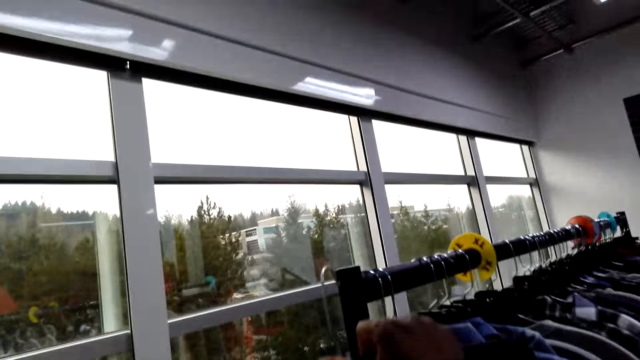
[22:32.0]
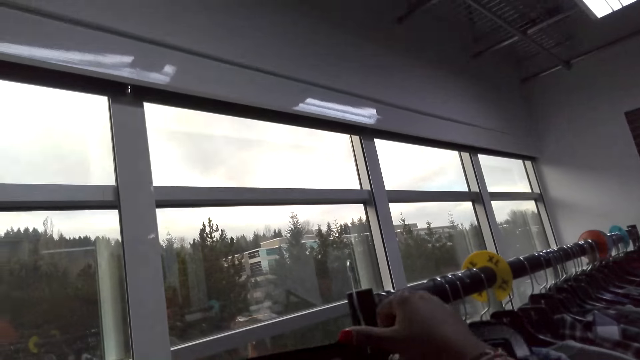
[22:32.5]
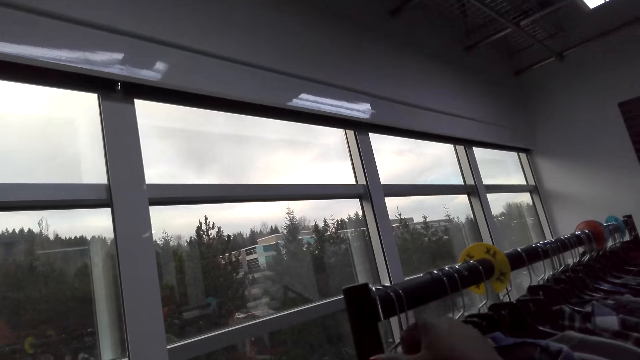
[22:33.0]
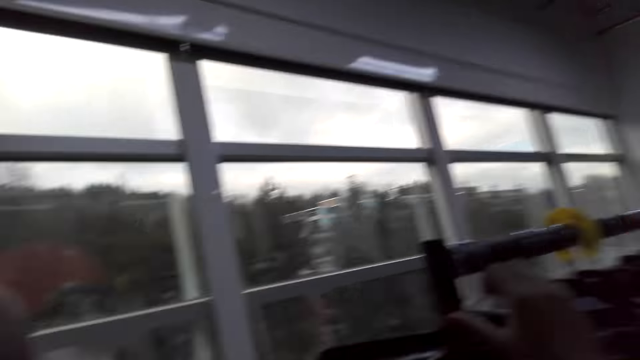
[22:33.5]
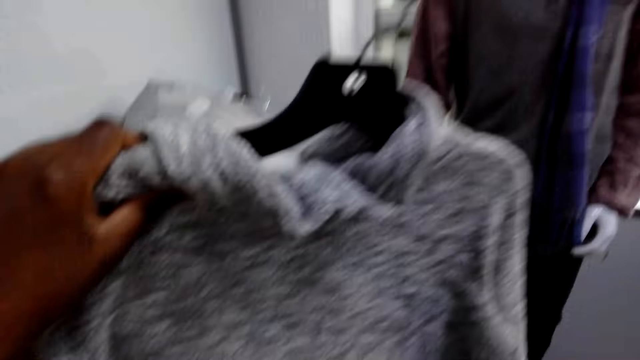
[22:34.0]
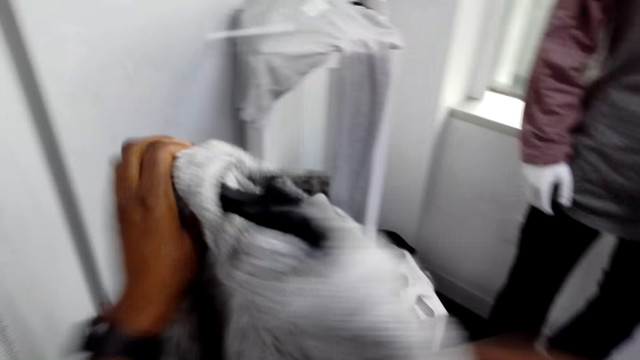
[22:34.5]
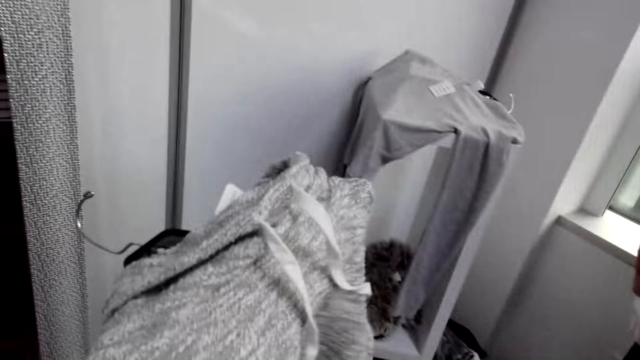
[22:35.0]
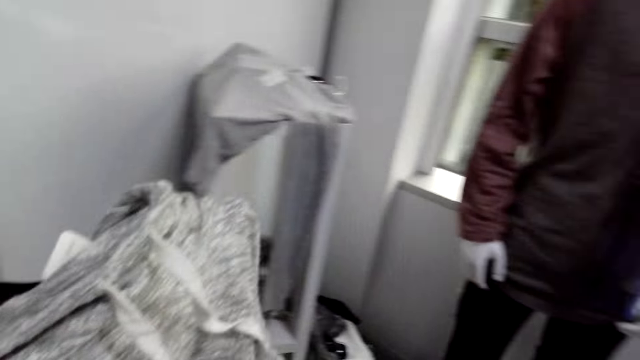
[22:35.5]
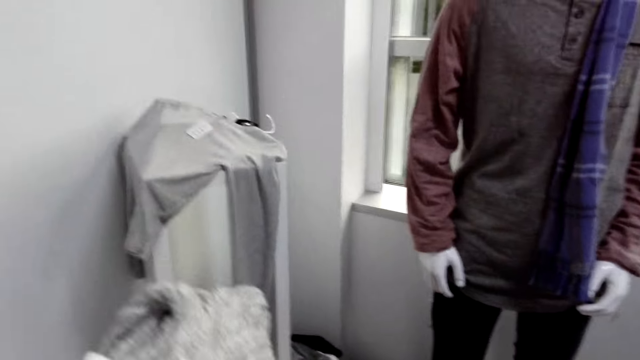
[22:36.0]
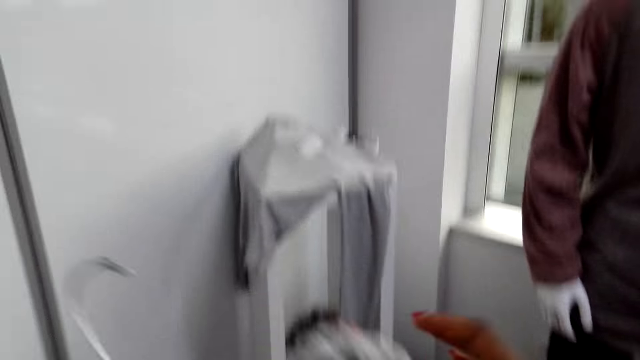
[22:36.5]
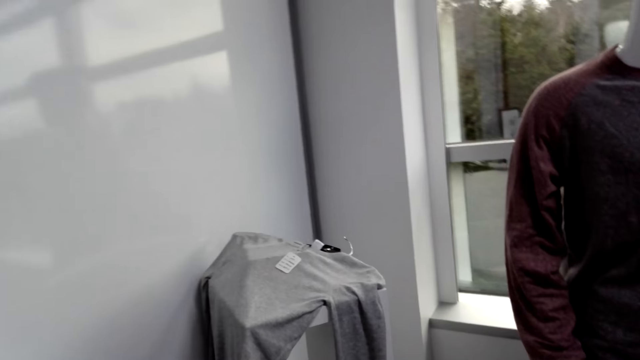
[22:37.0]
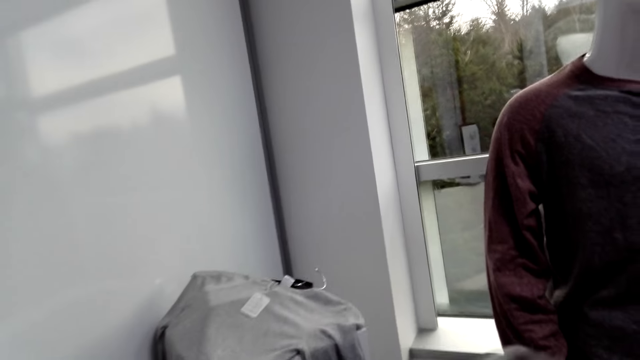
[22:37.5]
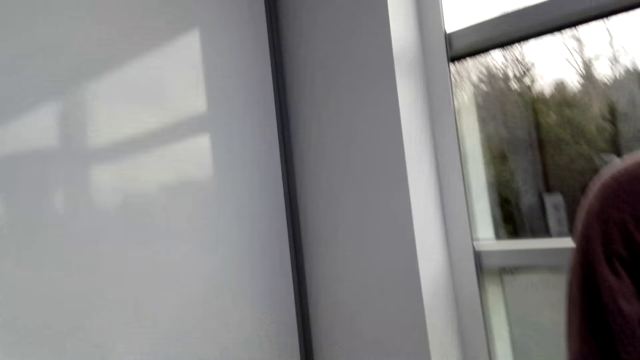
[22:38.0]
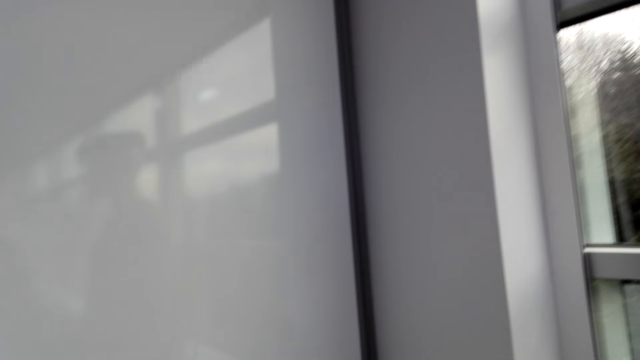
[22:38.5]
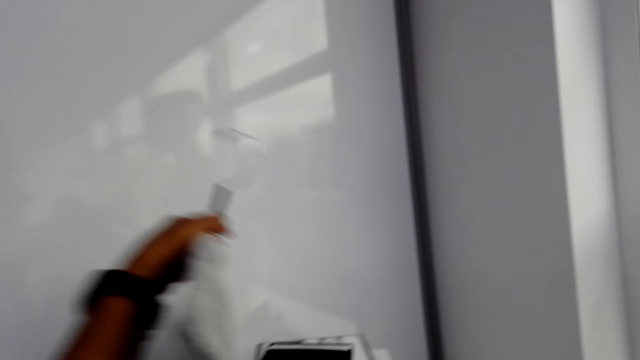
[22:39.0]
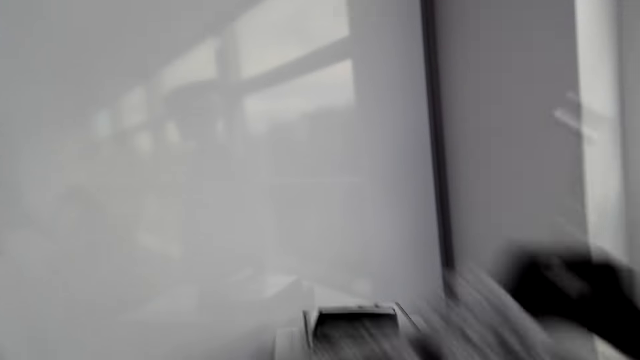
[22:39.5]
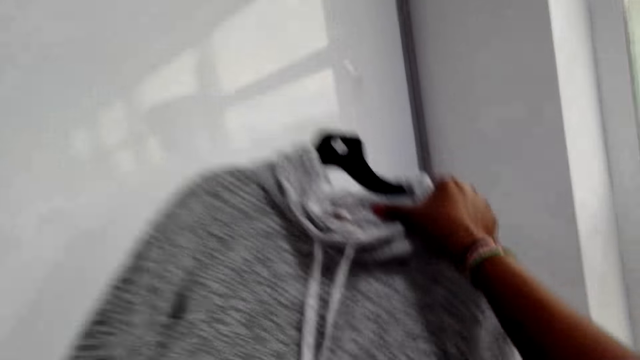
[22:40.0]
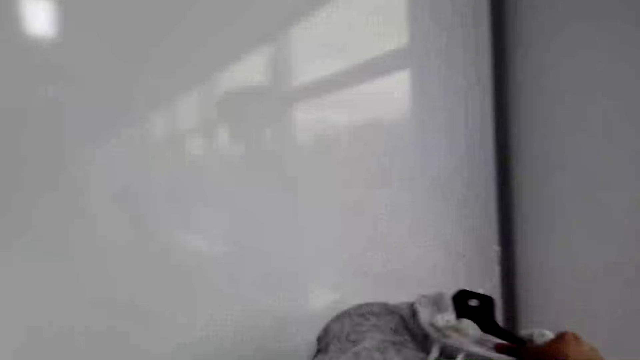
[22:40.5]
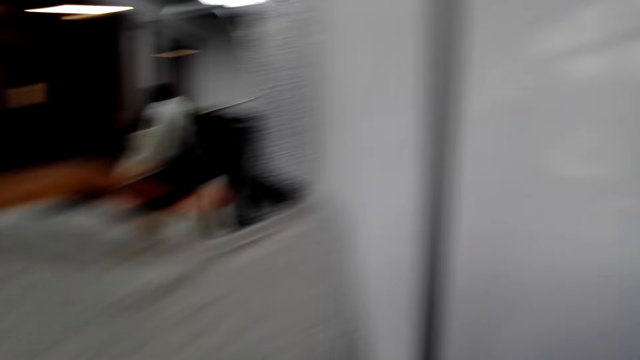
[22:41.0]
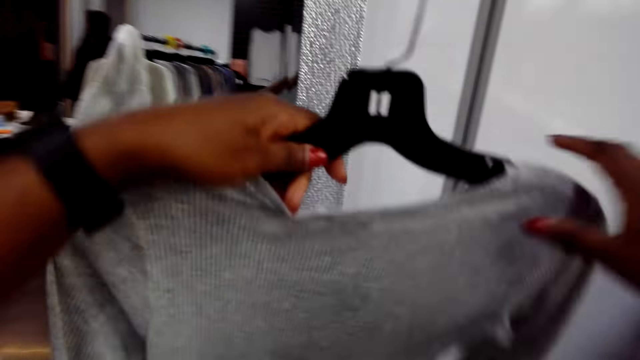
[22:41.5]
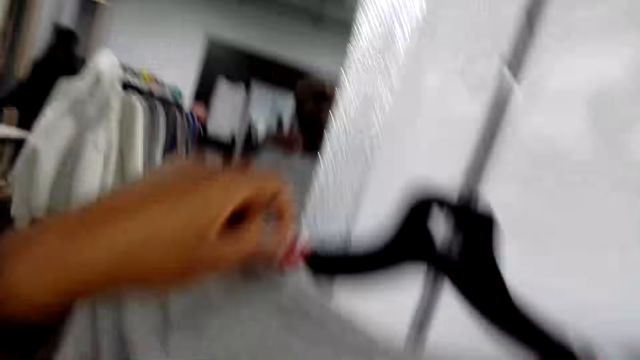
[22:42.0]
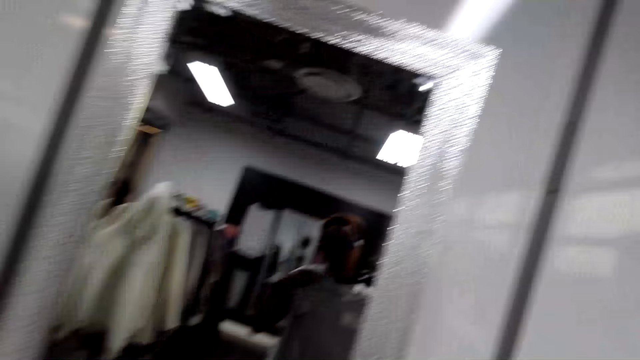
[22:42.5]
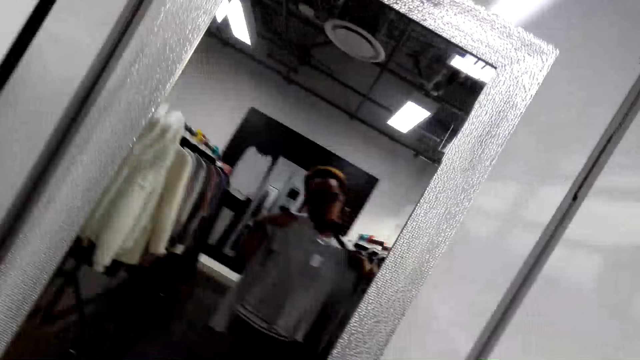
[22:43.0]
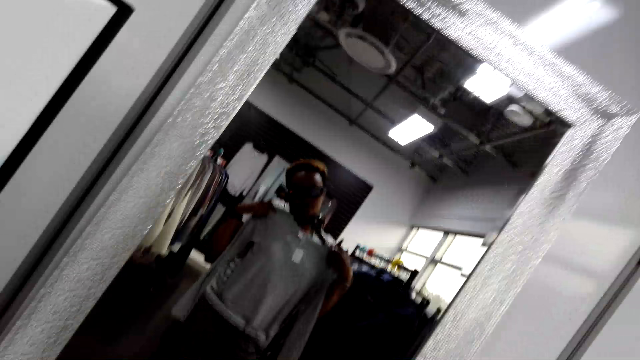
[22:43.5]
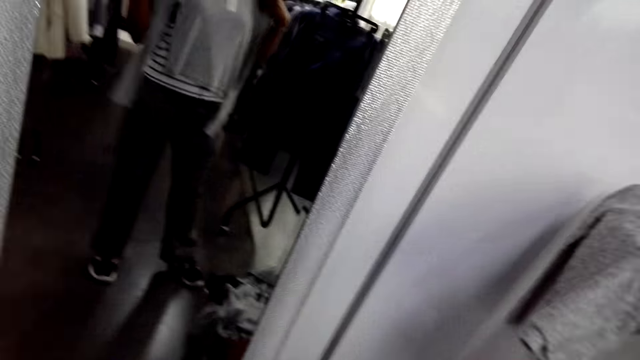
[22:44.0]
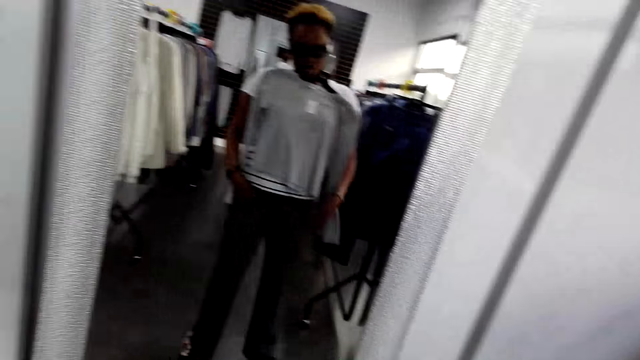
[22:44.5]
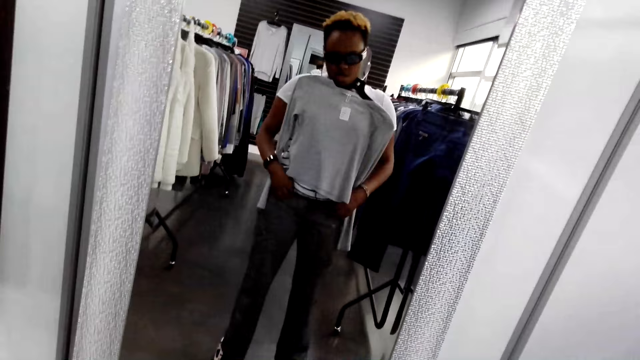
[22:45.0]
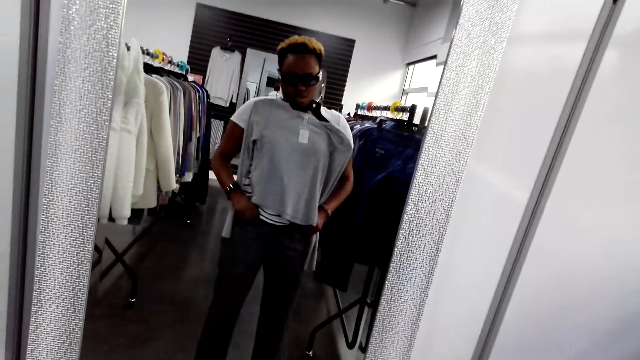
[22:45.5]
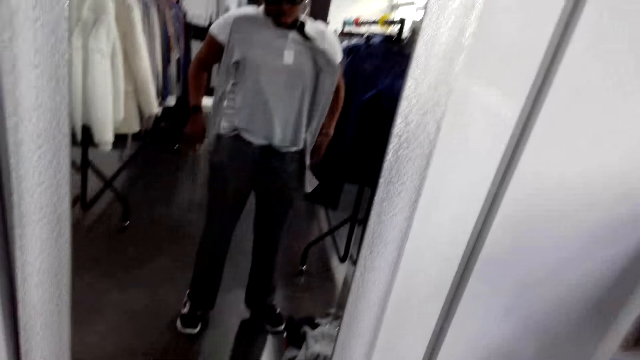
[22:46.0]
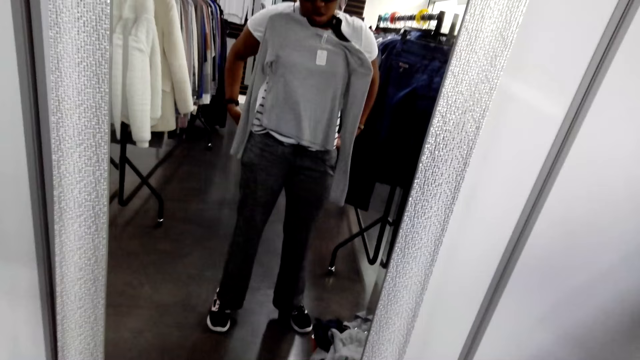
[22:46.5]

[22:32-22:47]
The camera wearer turns around. She hangs back the trouser. She picks the top from the shelf. She checks the blouse. She puts the jumper on the shelf. She picks up the blouse. She fits the top on her body. She checks the blouse. She stares at the mirror. She straightens the trouser.

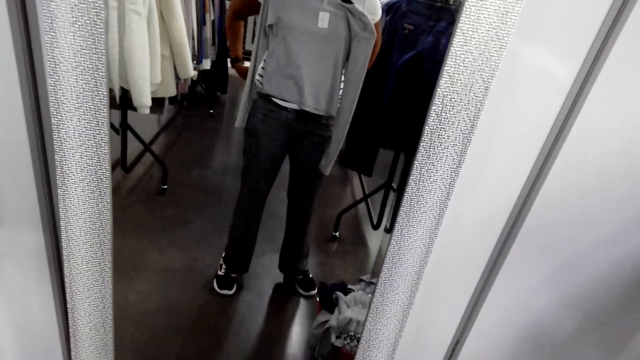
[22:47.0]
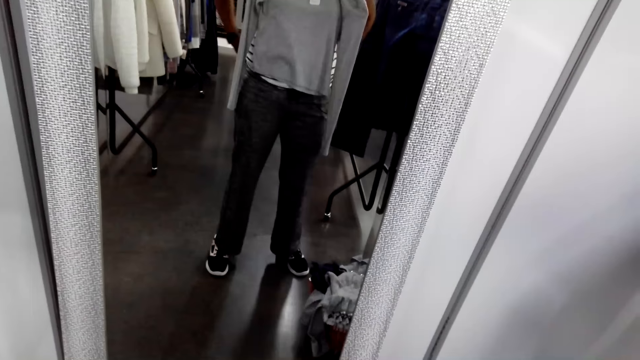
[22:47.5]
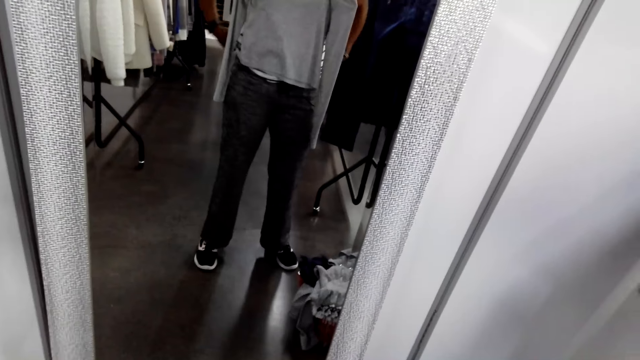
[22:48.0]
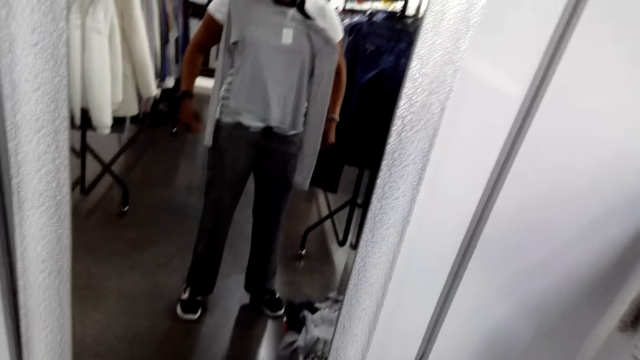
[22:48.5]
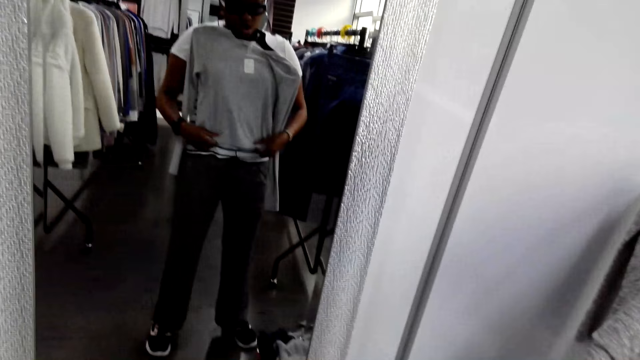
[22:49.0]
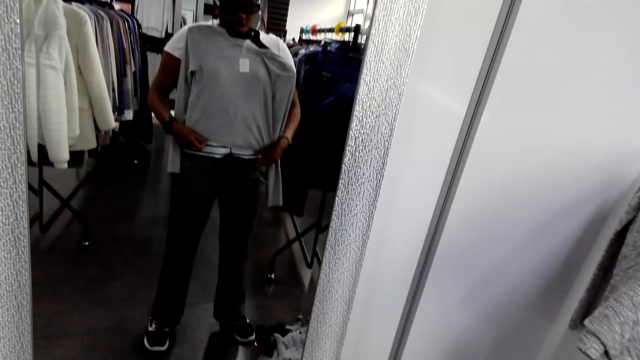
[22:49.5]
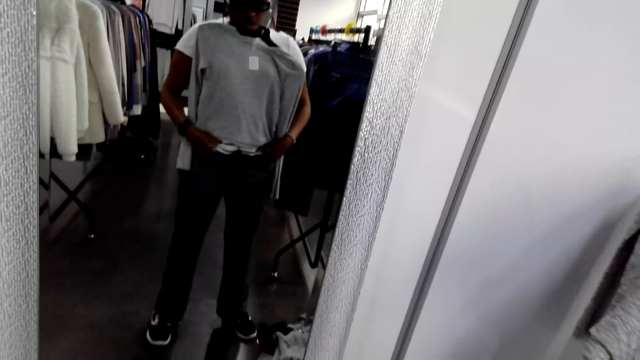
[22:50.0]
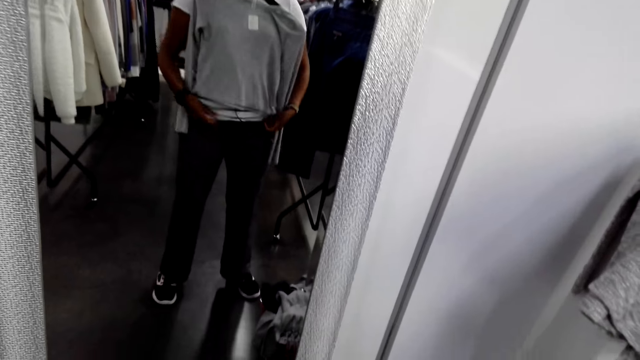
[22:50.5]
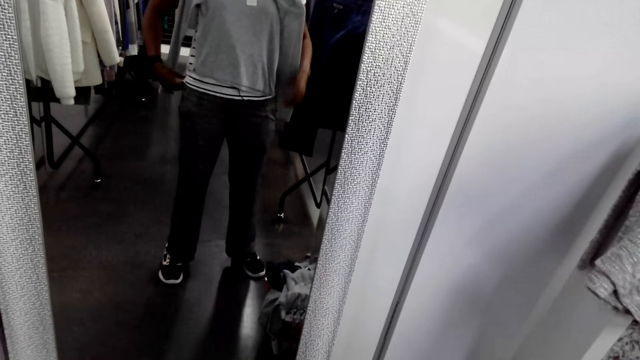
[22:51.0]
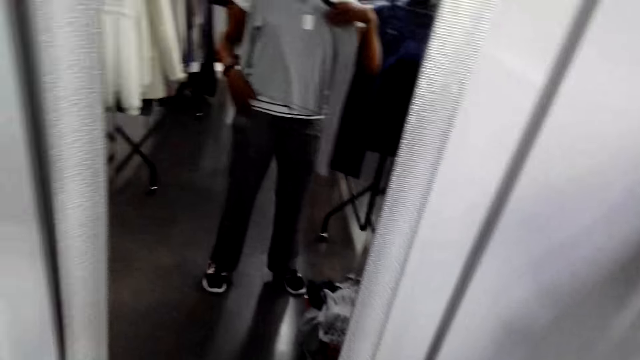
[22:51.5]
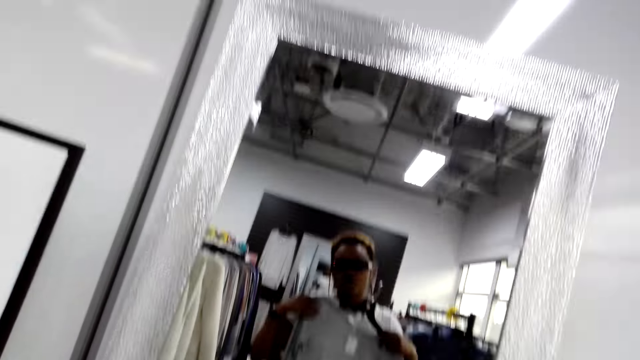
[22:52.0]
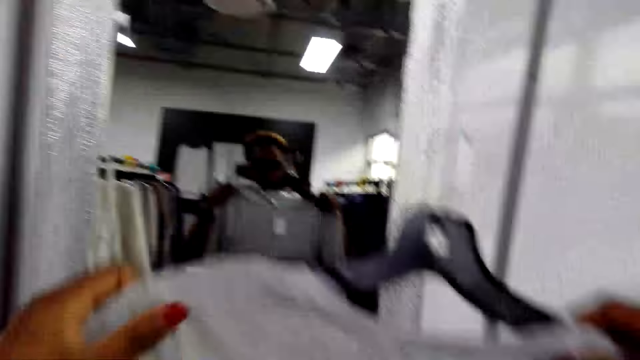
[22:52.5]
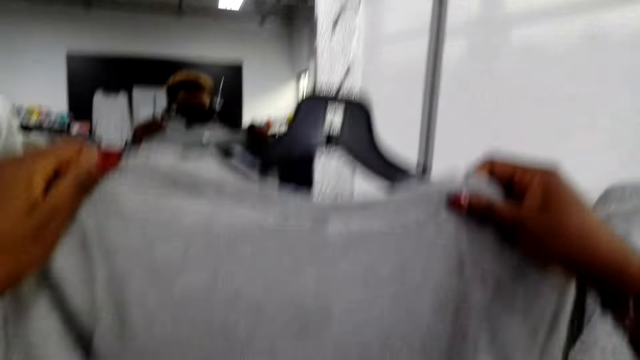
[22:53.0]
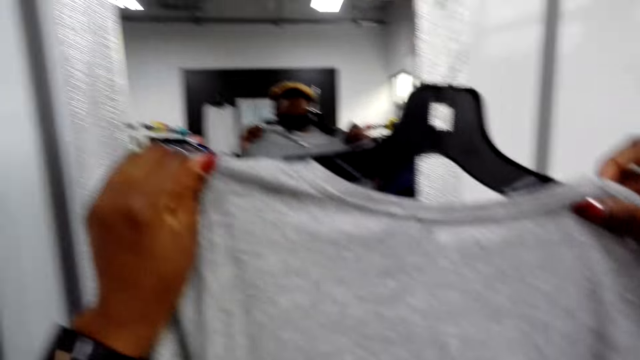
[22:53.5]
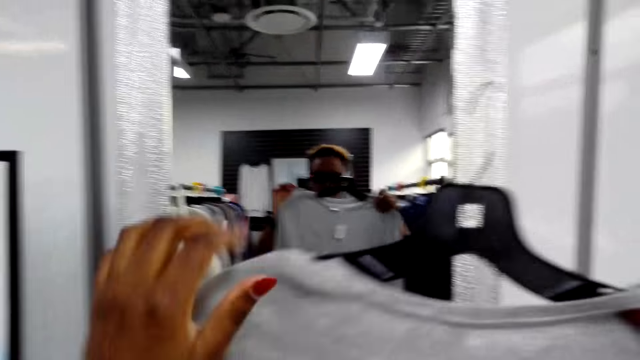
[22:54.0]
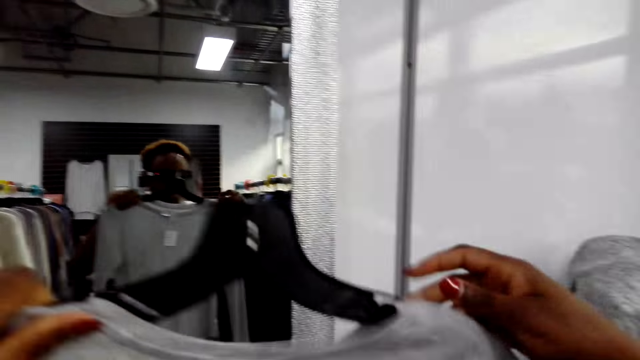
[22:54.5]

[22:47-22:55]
The camera wearer straightens a sweater. They check the sweater. A person stares at the mirror and holds up a cloth.
